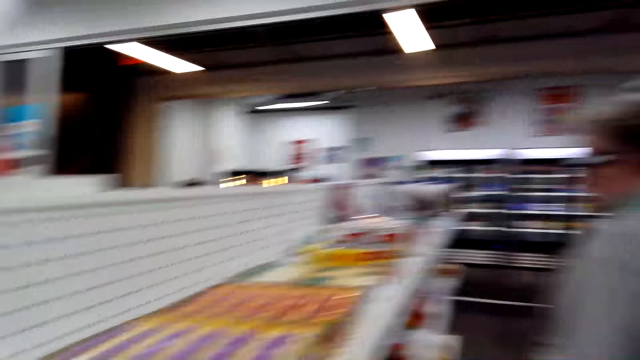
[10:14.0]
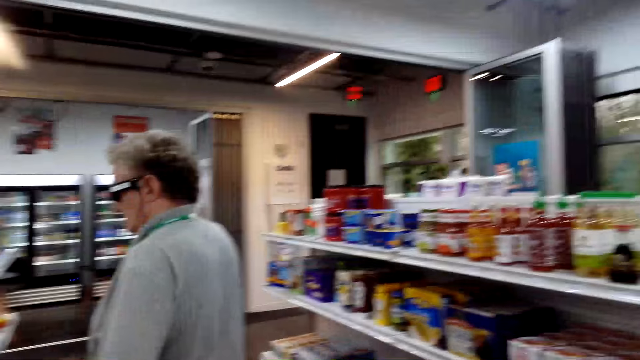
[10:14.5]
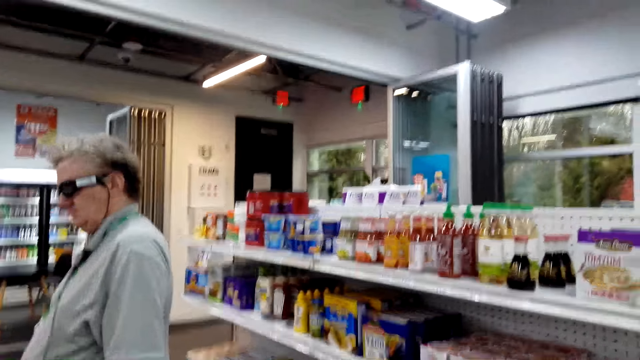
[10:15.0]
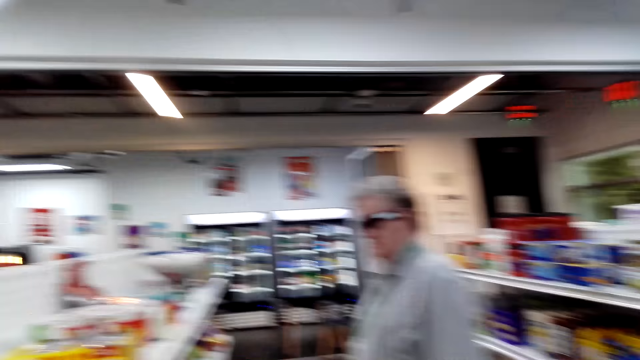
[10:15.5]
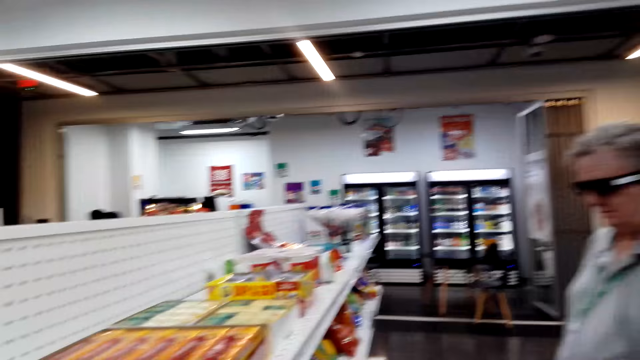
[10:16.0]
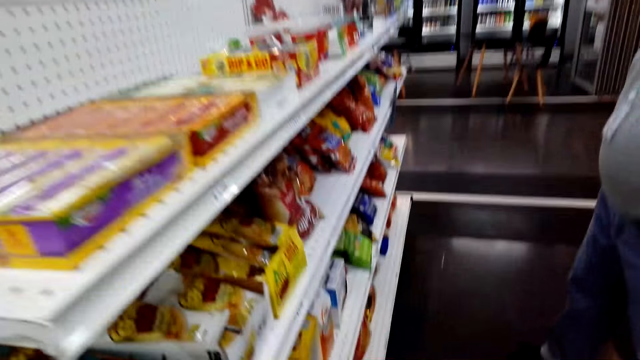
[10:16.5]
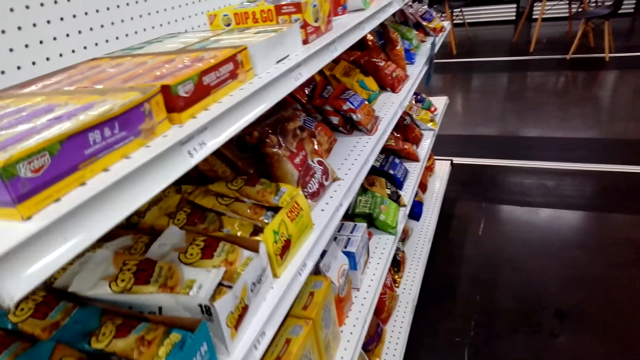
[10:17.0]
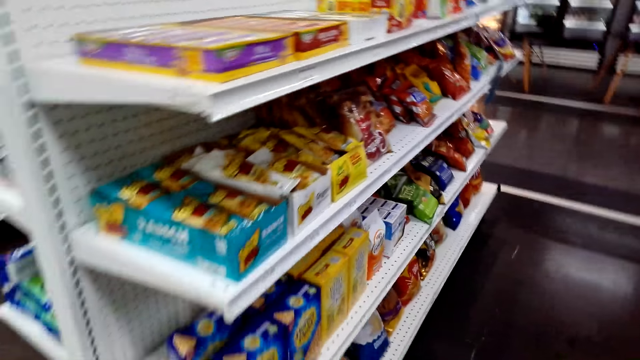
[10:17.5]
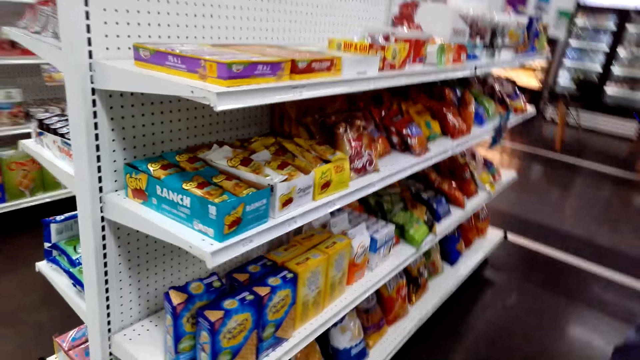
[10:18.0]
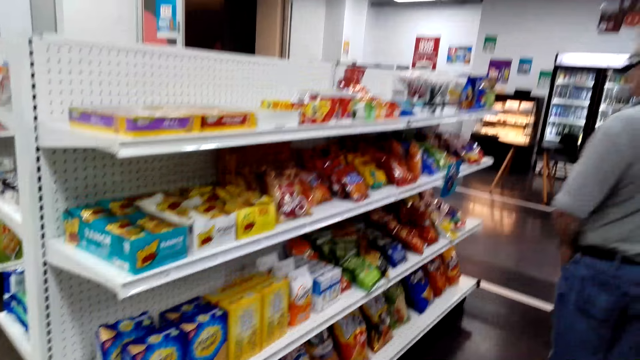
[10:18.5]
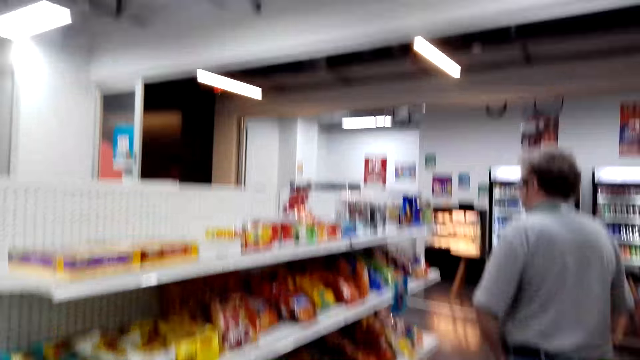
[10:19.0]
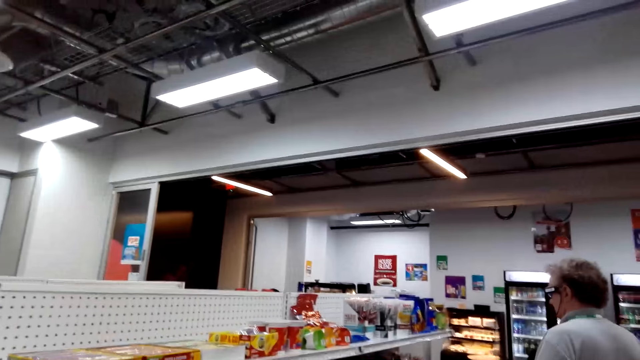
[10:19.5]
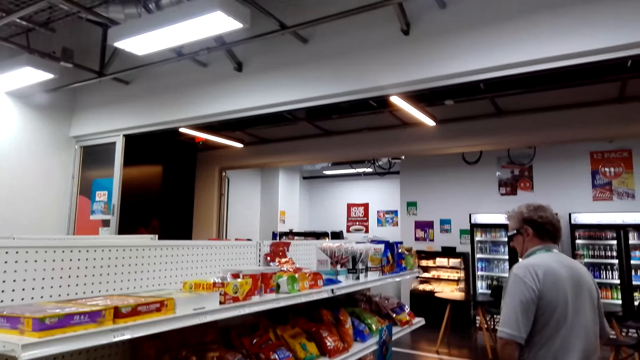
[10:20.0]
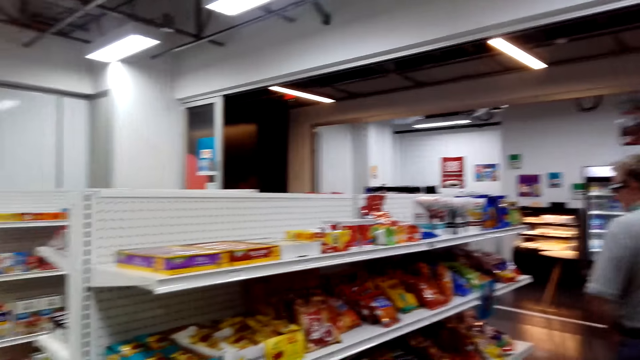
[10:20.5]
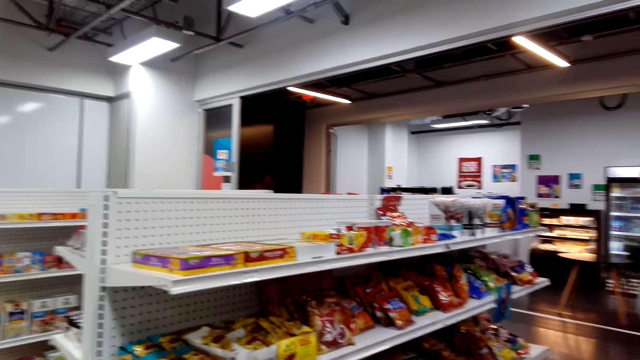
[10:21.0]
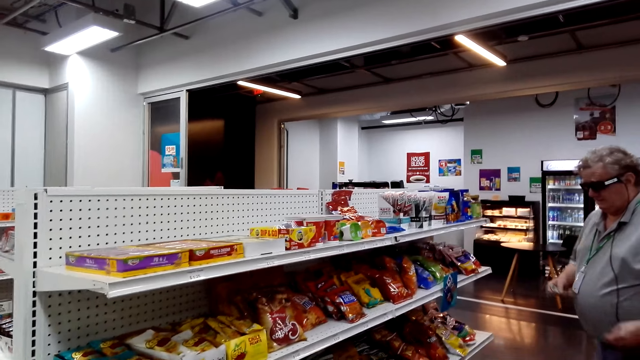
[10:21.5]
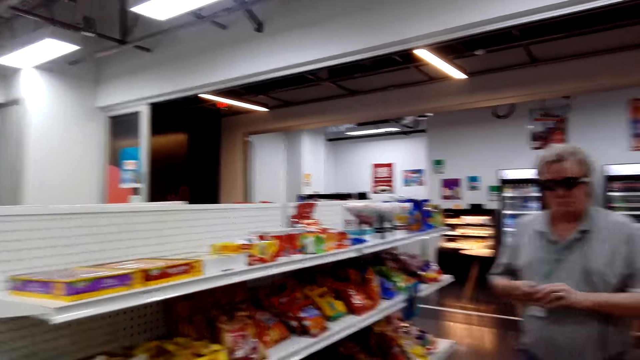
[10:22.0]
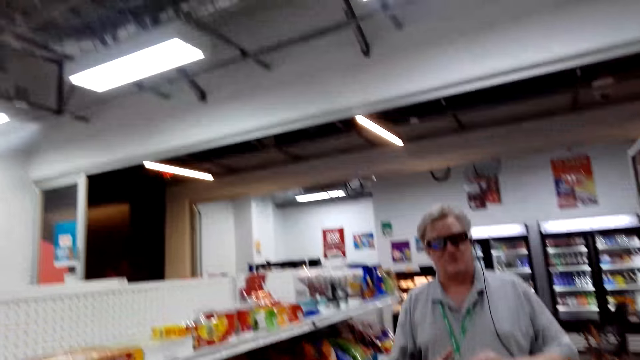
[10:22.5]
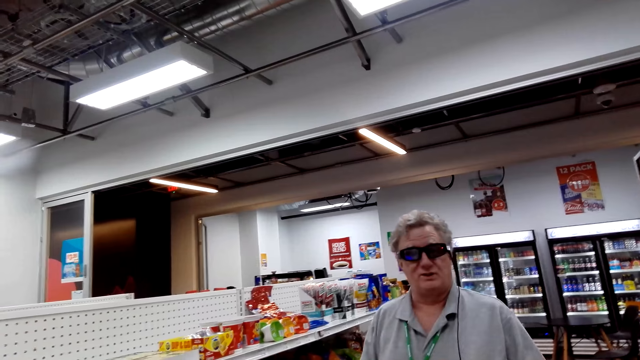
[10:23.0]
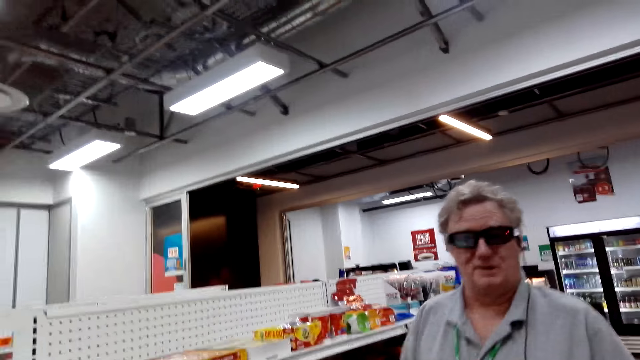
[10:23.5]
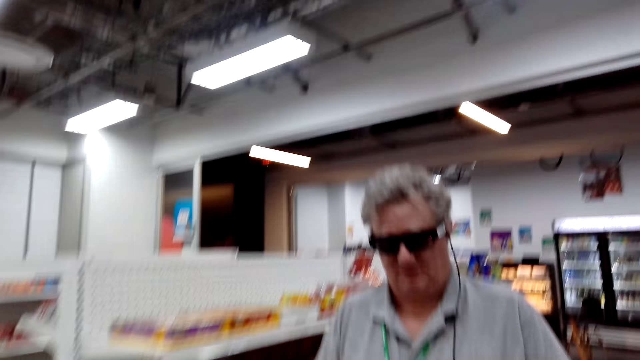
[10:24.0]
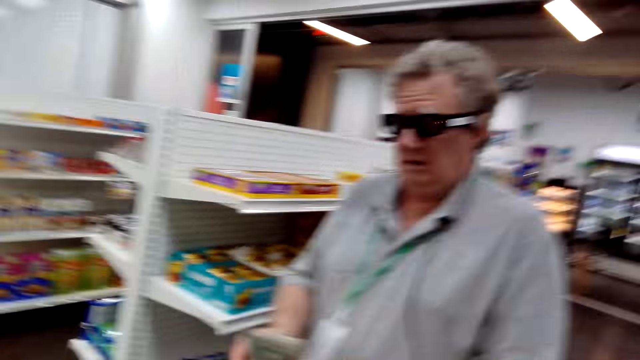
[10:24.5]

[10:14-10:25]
A man holds the ATM. The camera wearer stands and looks at the shelves.

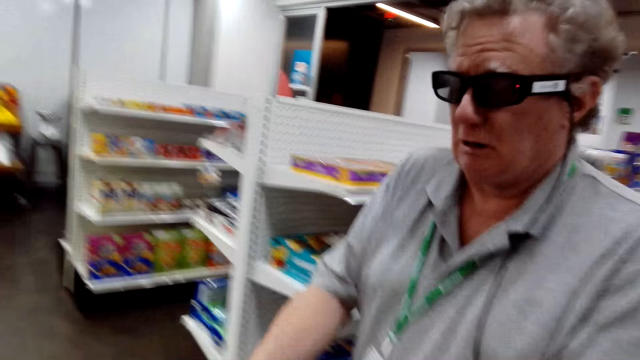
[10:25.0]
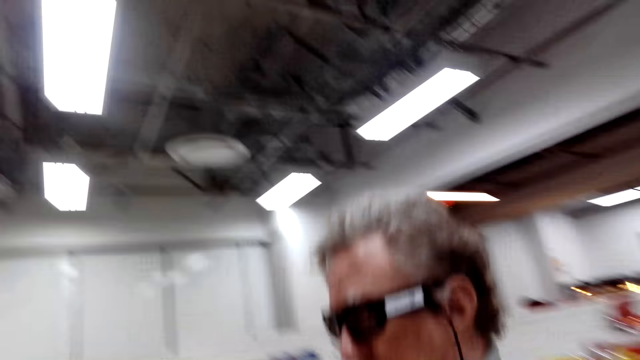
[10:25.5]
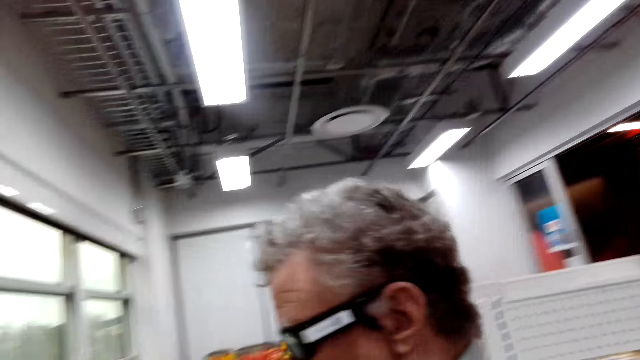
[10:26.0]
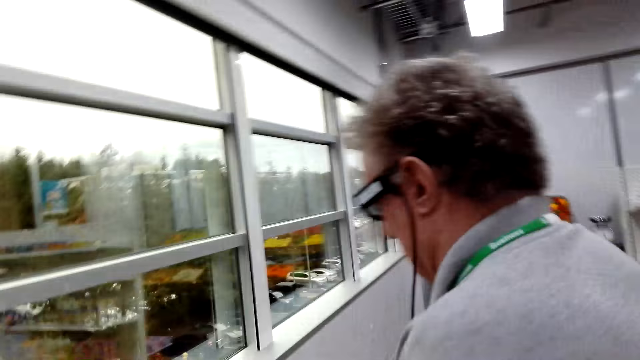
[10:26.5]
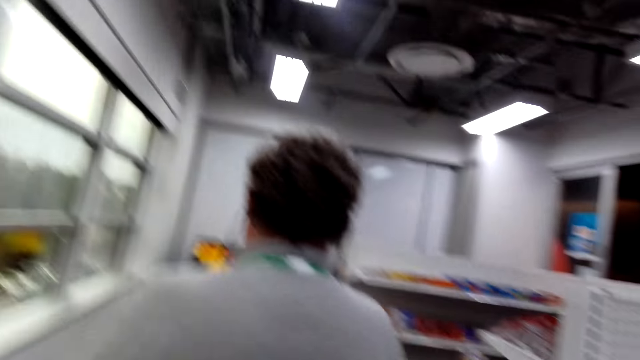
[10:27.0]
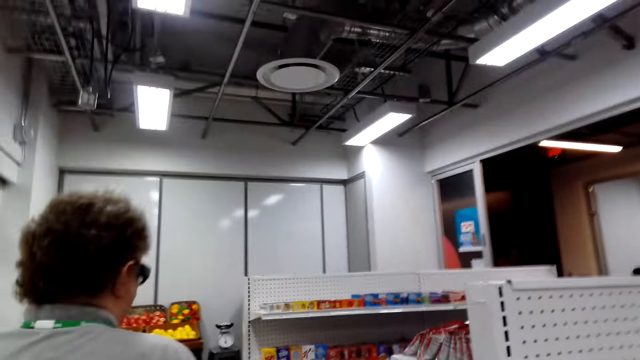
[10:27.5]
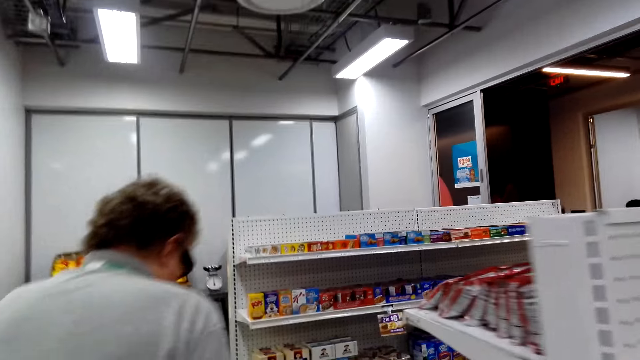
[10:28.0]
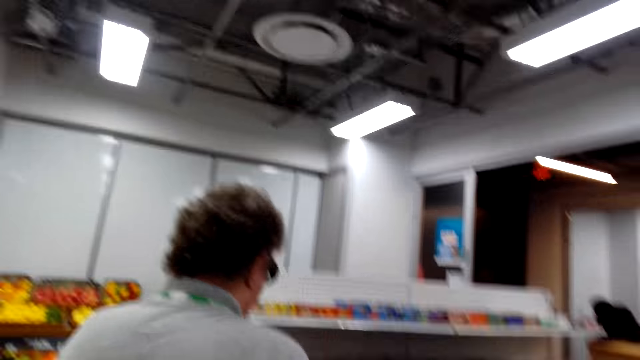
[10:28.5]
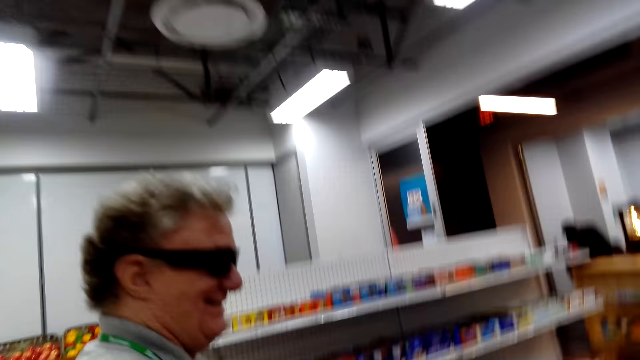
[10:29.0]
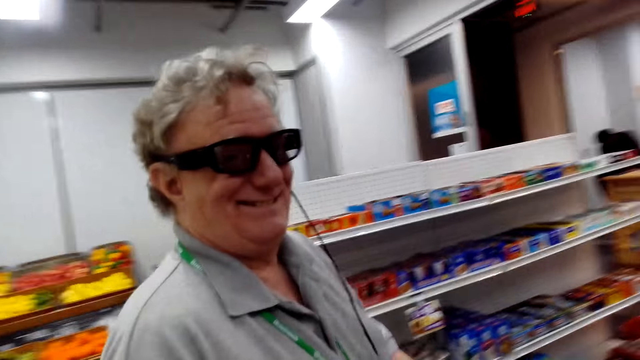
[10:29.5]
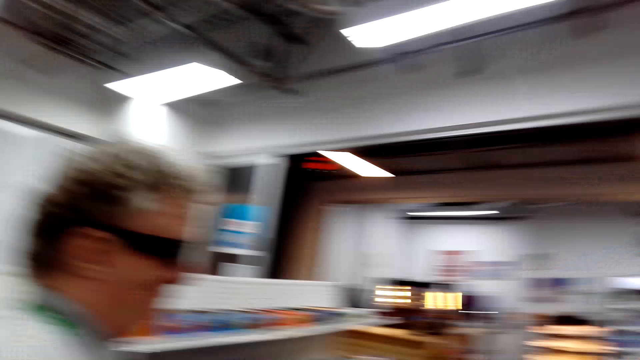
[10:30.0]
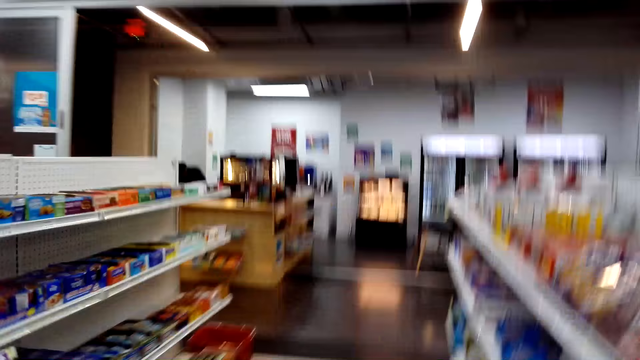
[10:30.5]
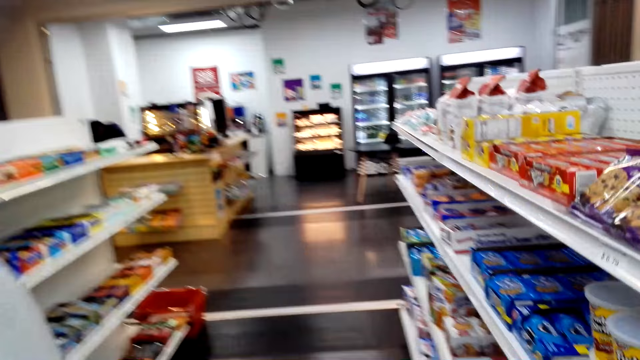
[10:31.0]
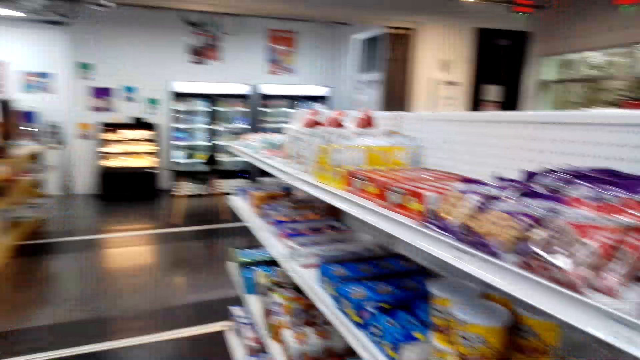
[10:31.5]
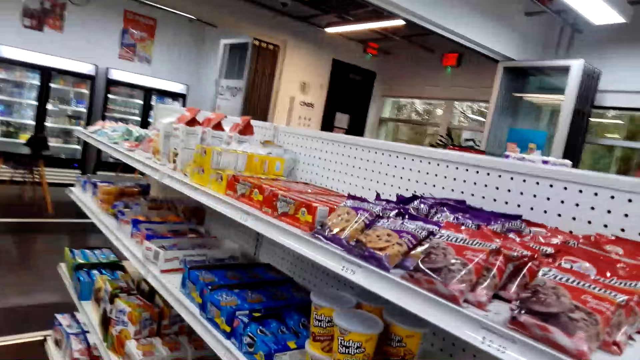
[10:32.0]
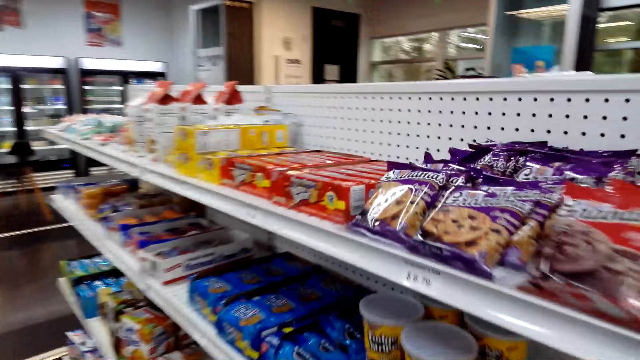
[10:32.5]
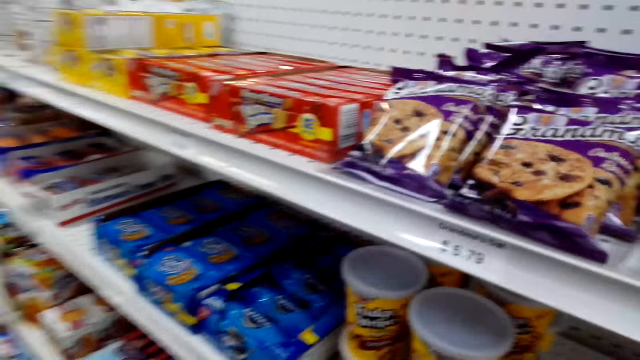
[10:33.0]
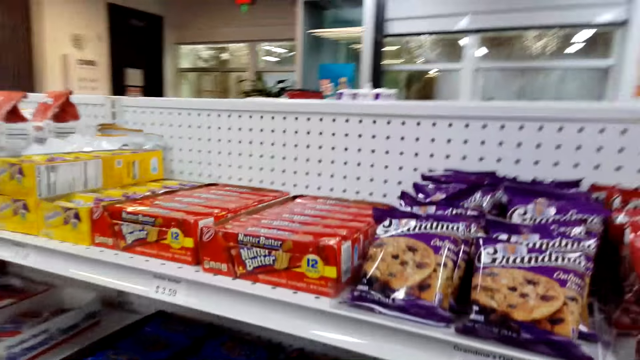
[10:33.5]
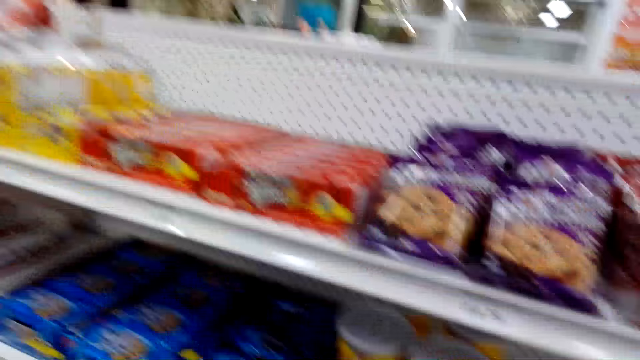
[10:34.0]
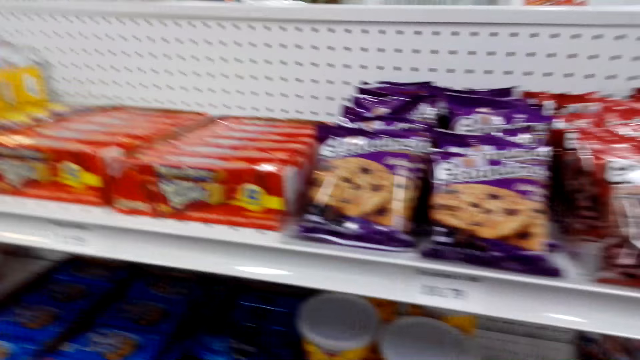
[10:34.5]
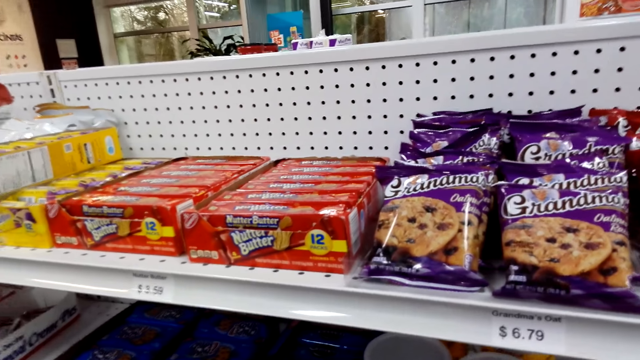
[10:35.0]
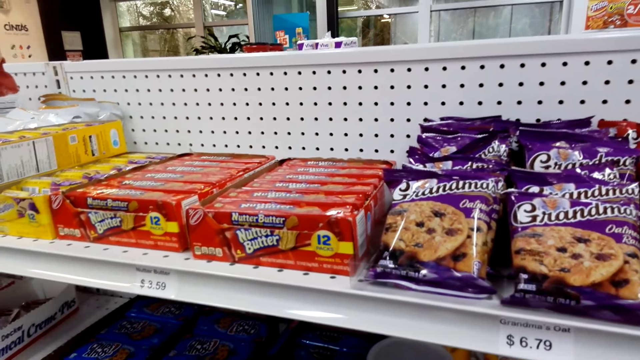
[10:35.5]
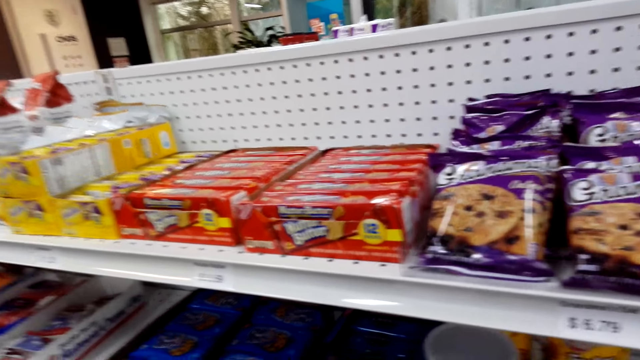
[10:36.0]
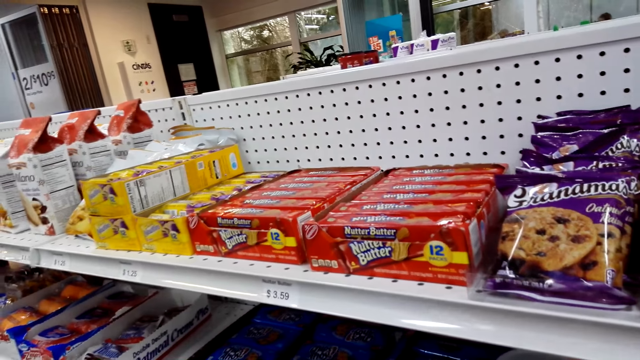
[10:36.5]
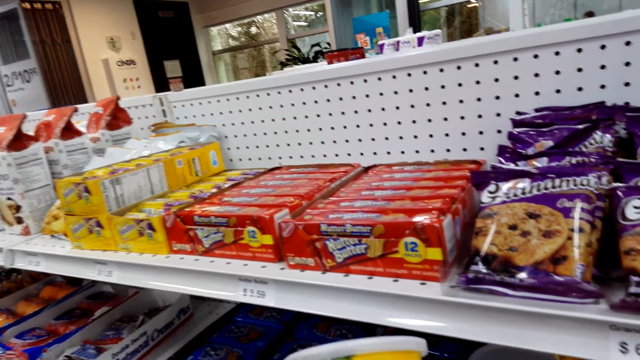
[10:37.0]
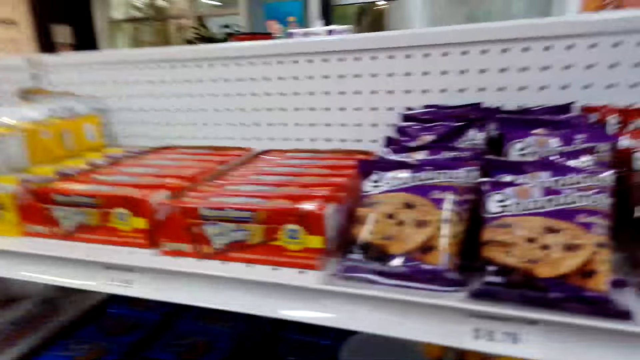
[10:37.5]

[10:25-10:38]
A man gives the ATM to the camera wearer. The camera wearer and the man walk around. The camera wearer converses with the man.
